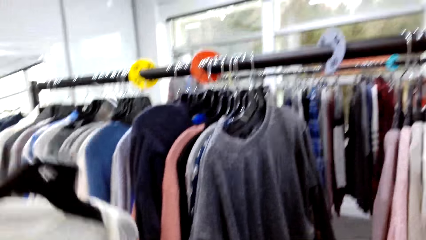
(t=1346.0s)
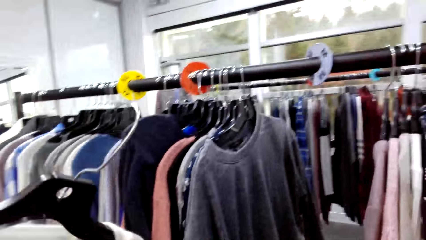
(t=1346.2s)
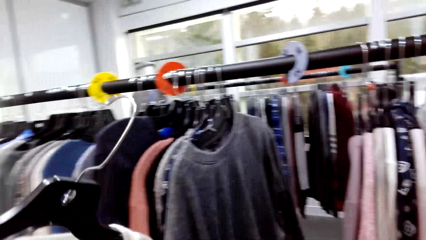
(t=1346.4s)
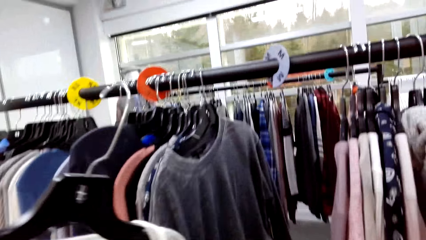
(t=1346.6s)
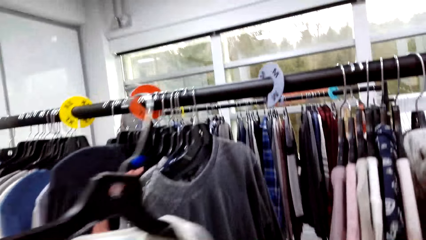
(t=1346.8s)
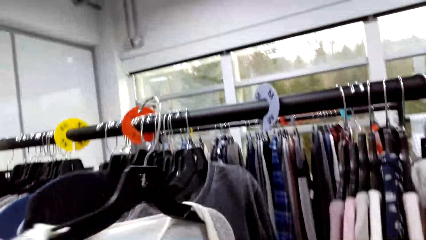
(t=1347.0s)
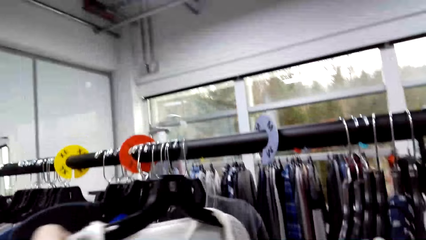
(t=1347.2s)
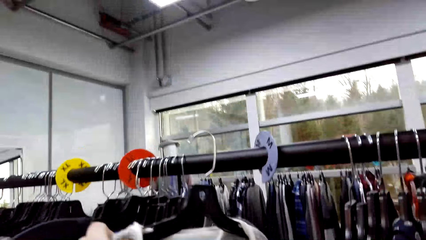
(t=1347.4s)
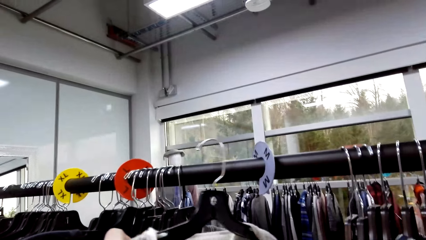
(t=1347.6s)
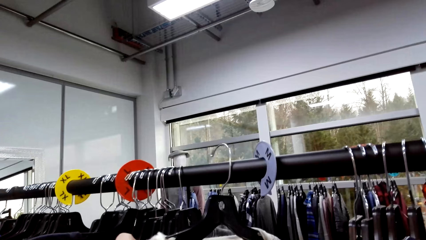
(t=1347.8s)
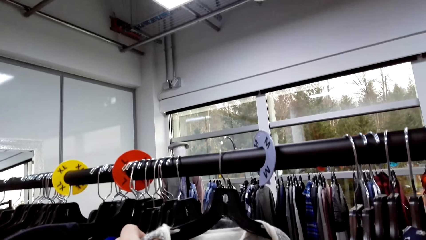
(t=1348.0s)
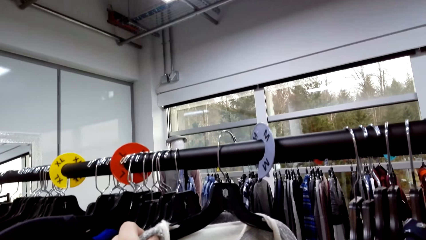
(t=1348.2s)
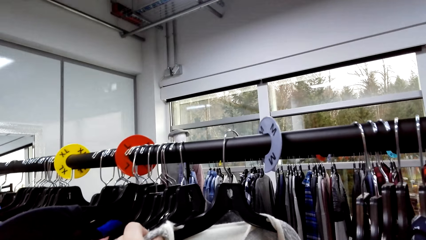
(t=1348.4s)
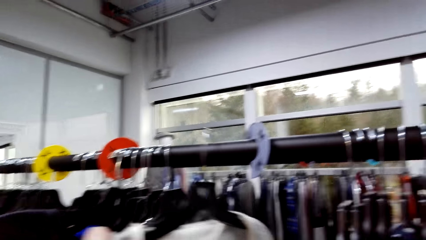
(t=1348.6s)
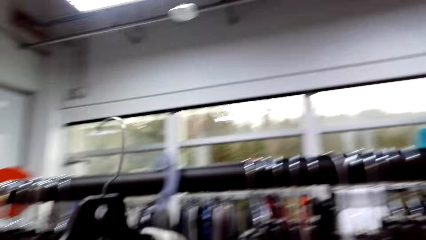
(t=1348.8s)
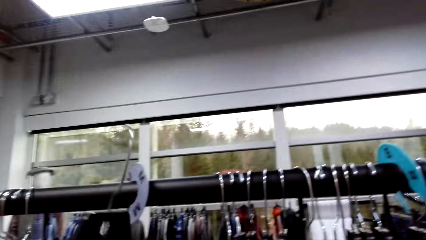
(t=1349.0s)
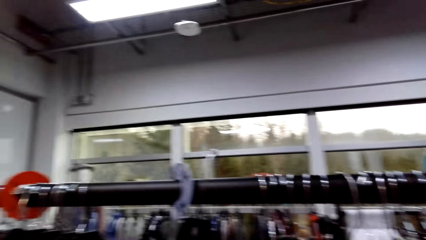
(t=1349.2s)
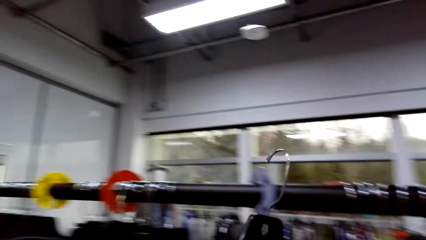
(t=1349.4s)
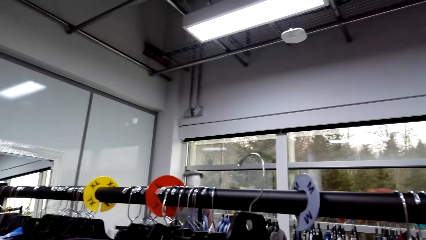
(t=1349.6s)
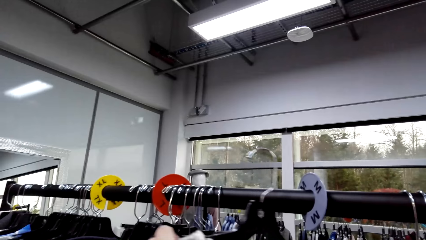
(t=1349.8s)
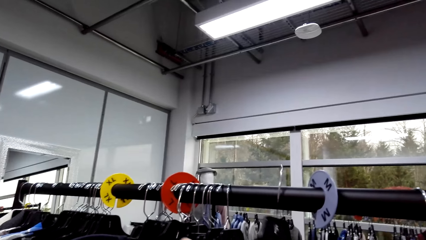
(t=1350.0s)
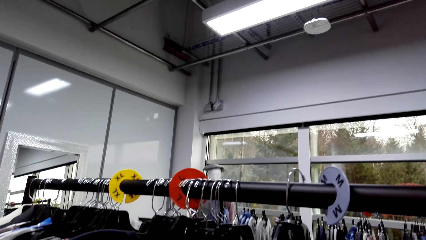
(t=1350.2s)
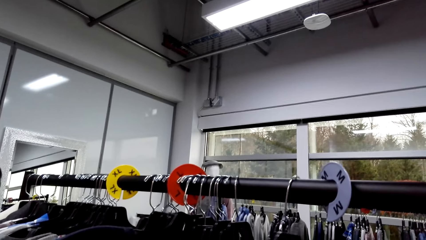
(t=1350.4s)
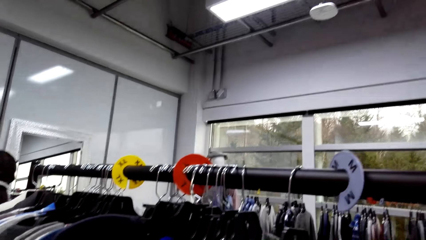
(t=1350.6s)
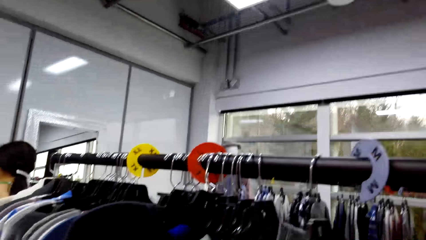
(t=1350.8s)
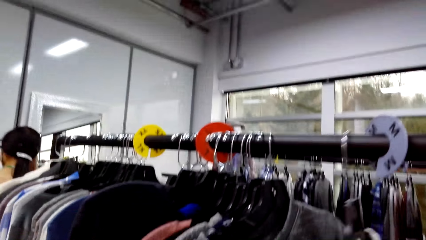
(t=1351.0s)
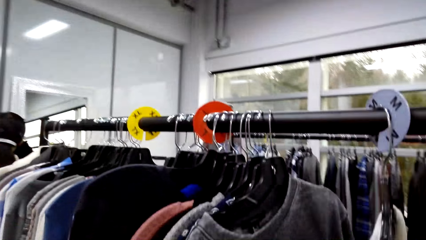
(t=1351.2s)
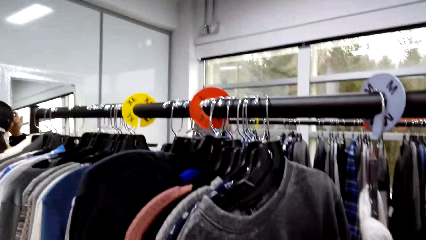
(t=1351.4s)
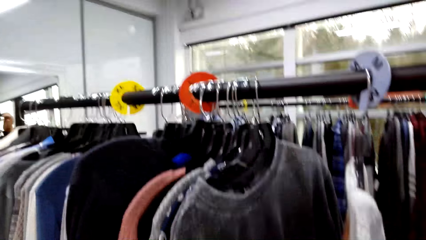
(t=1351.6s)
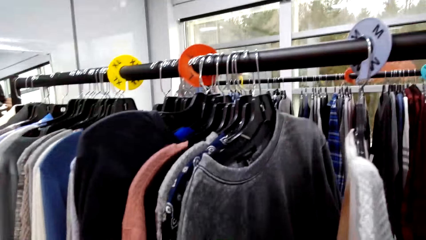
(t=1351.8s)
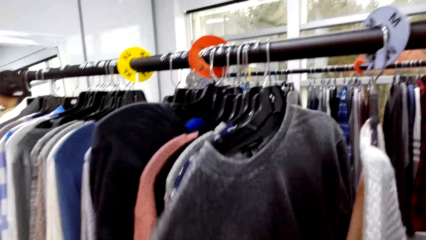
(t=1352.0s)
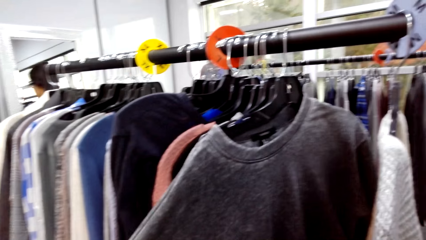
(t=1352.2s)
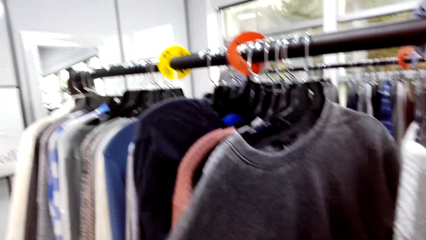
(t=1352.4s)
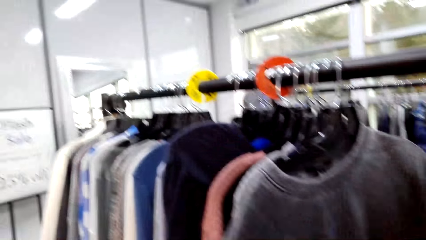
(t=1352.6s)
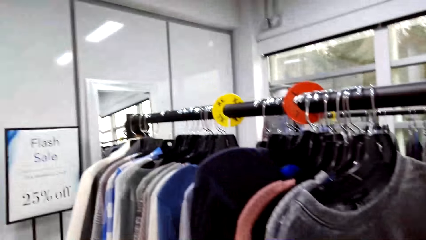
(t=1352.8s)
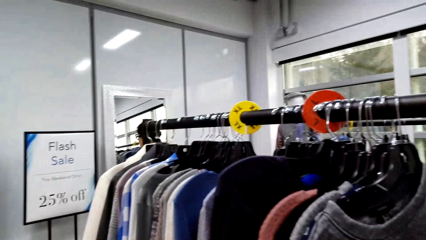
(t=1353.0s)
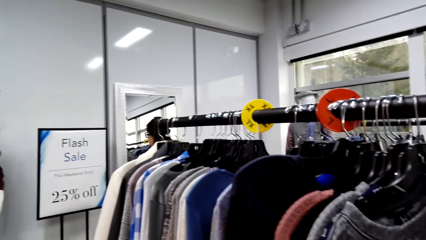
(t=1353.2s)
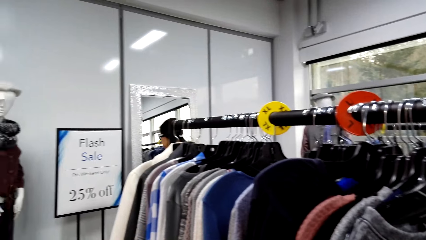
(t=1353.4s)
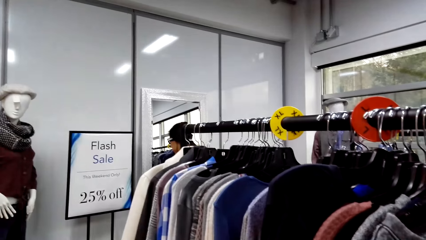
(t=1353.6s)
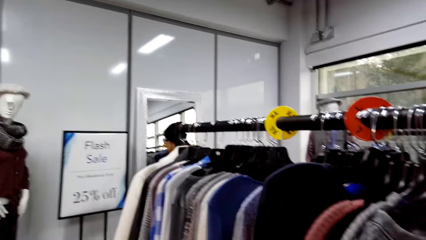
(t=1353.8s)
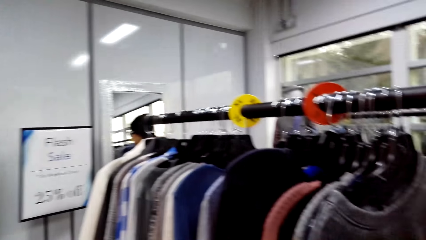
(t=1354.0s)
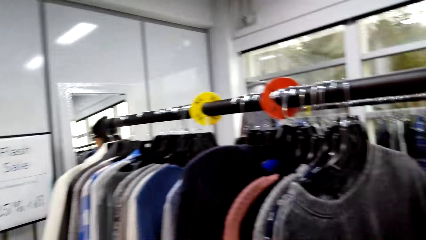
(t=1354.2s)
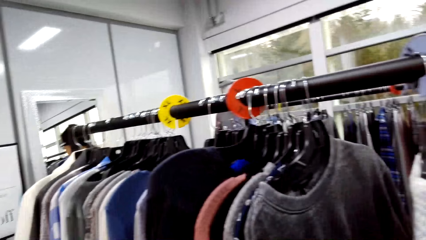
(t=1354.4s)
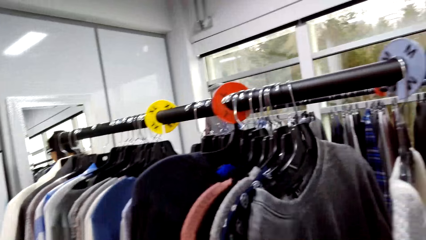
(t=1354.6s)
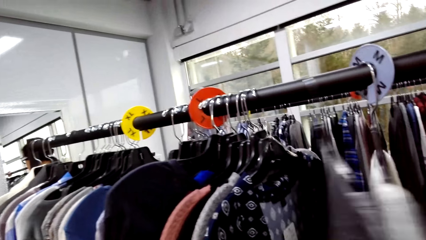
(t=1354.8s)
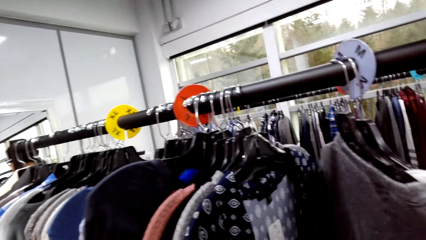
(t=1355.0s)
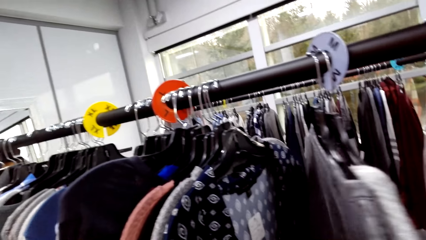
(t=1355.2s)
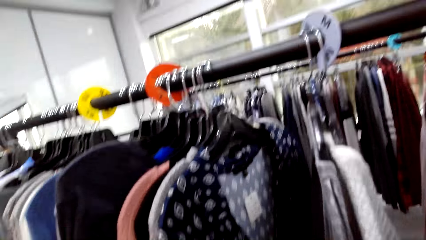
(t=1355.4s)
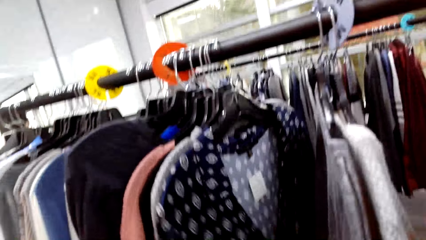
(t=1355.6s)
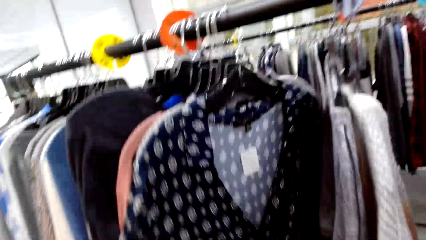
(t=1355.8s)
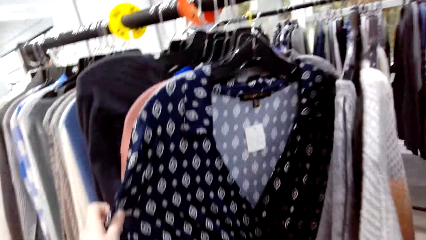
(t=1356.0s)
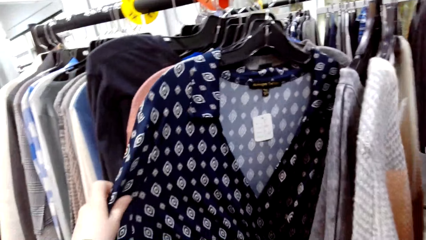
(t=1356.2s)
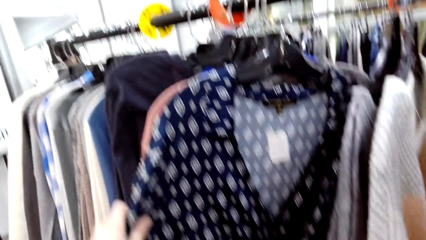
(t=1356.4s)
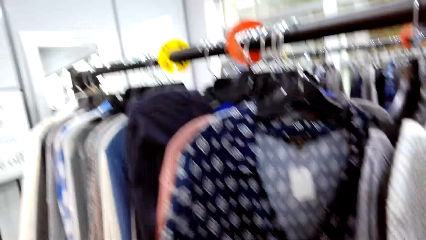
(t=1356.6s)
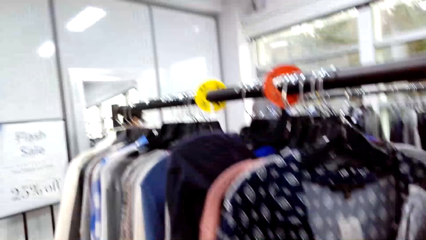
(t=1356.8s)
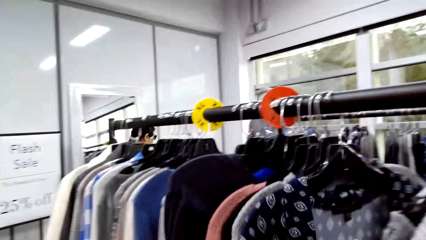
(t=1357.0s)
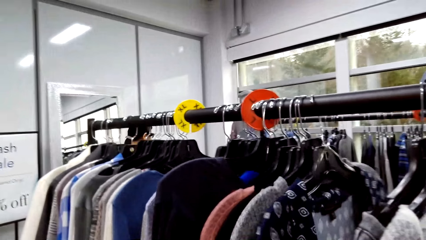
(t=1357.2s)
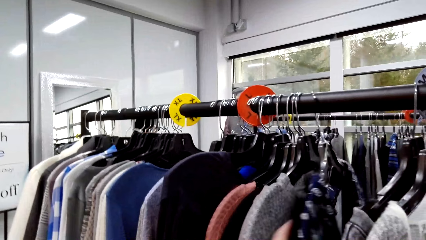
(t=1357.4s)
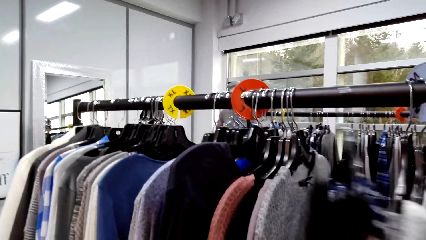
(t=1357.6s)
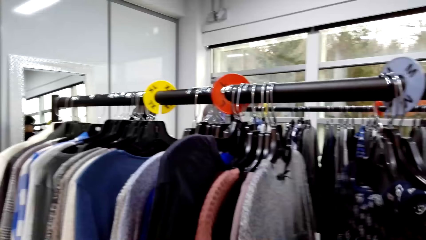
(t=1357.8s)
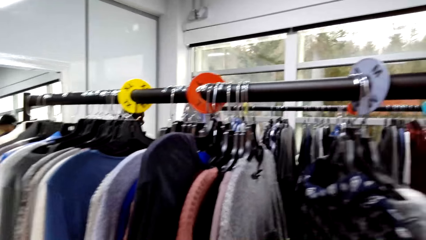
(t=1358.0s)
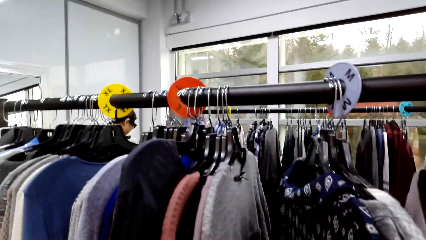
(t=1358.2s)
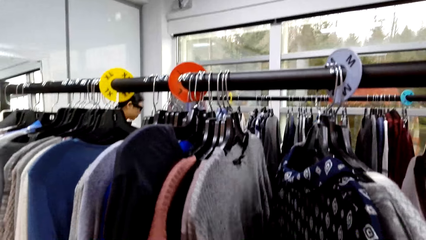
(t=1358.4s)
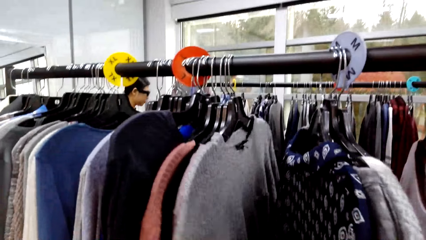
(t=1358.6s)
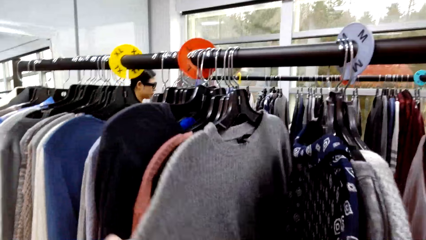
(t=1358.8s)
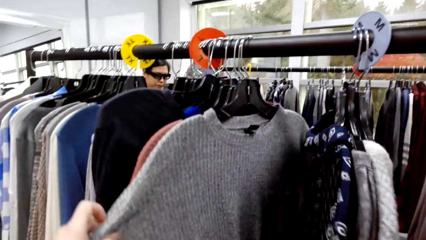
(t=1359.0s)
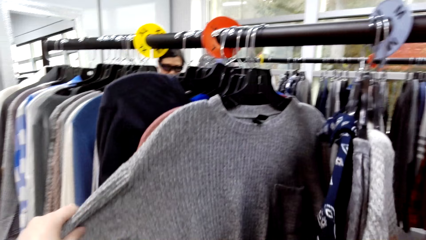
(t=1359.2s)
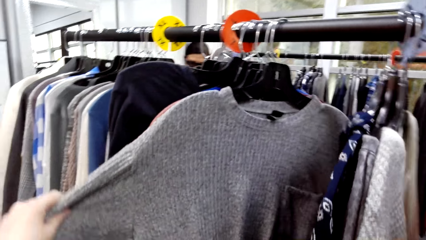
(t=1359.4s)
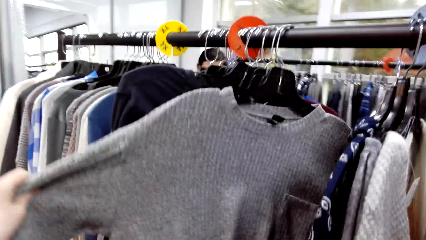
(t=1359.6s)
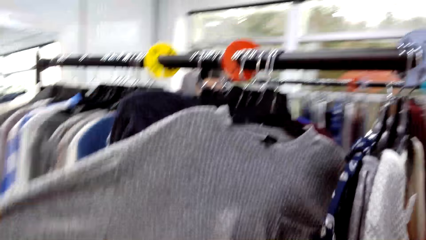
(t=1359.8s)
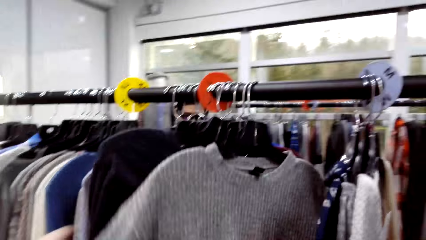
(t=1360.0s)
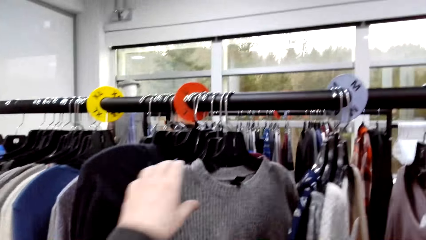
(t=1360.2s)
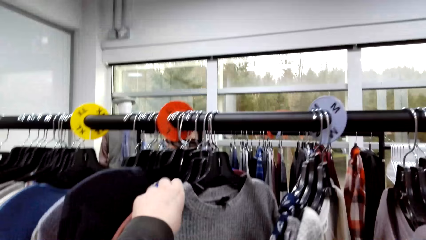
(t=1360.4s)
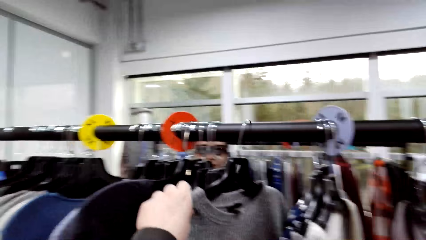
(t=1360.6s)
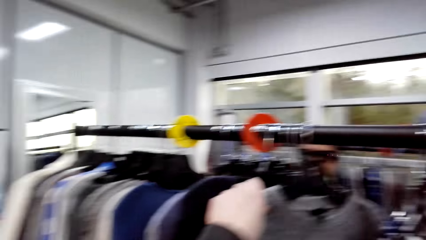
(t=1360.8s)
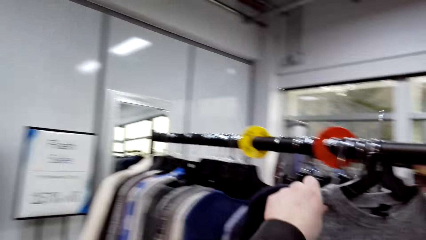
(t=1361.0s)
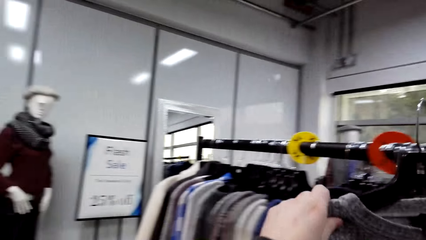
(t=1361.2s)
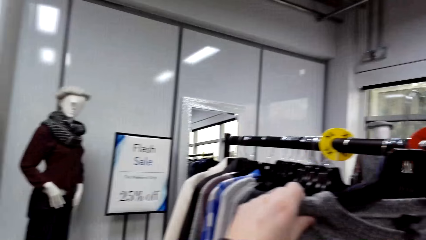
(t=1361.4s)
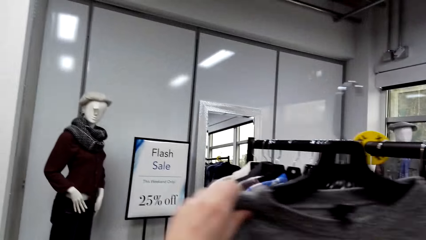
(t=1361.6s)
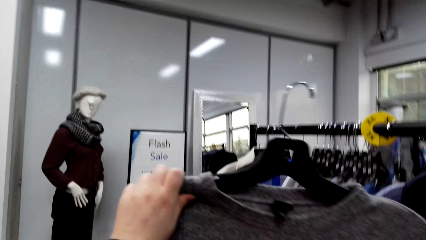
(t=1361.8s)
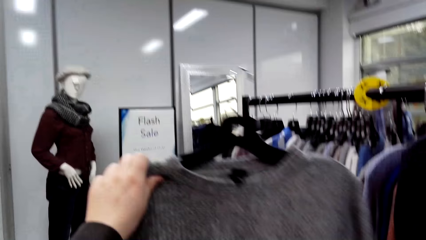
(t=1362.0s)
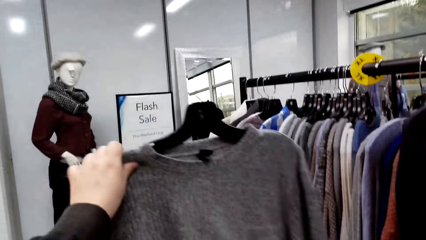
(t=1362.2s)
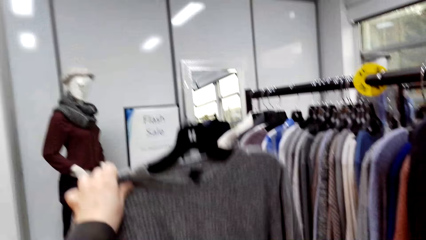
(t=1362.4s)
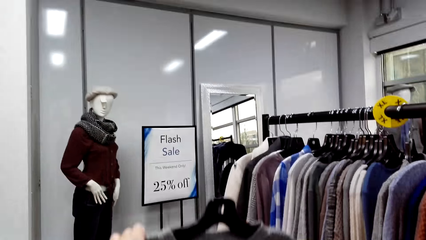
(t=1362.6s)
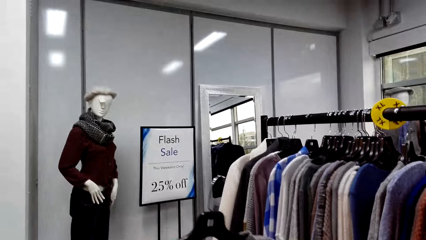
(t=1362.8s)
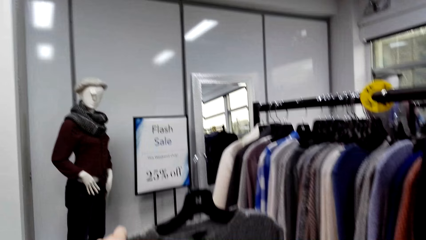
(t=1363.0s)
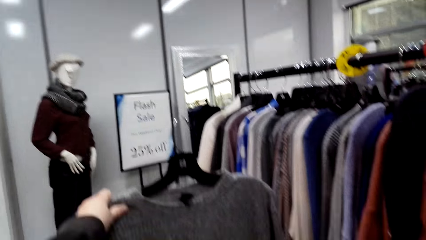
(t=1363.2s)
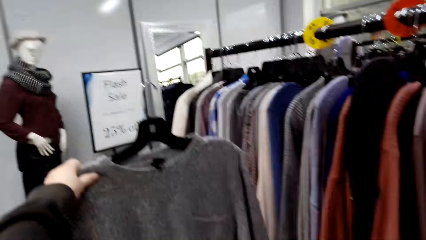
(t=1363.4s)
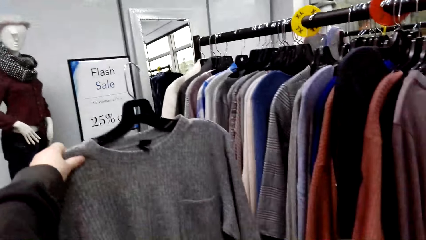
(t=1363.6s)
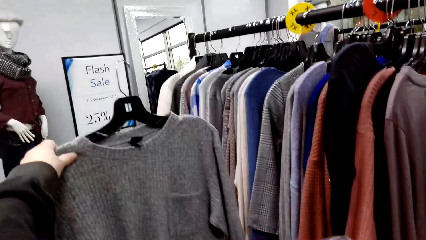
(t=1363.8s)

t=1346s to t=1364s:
The camera wearer puts the cloth on the metal rail. They touch the clothes. They move the clothes in the hangers. They talk to someone. They move the clothes in the hangers again. They pick a cloth.
